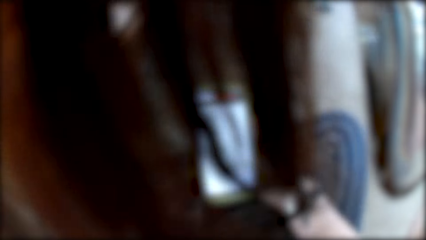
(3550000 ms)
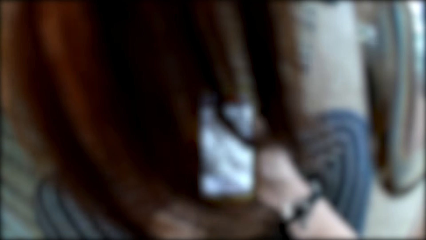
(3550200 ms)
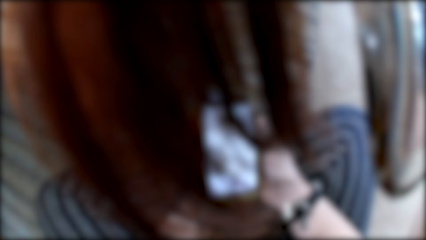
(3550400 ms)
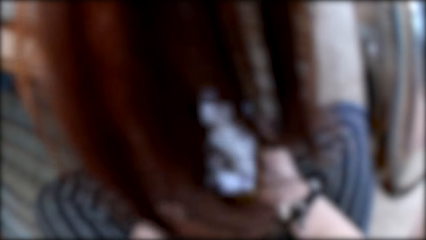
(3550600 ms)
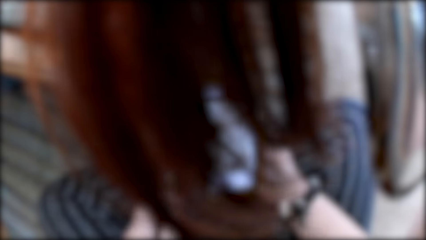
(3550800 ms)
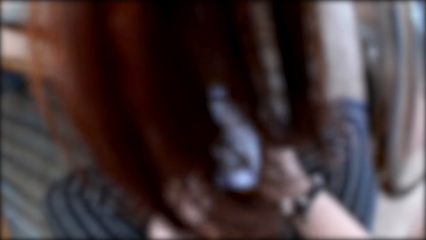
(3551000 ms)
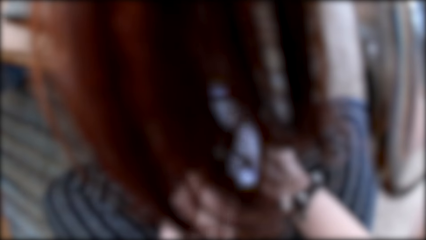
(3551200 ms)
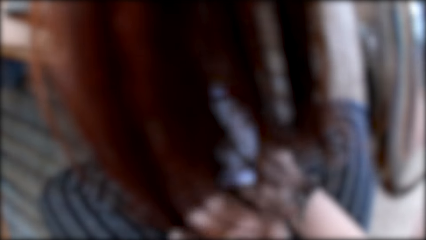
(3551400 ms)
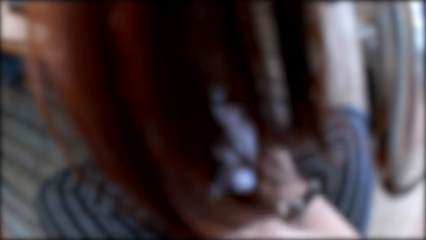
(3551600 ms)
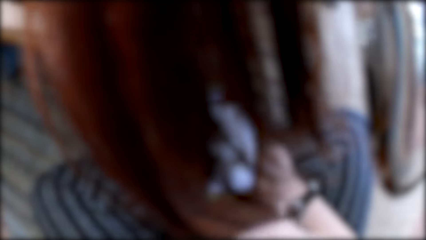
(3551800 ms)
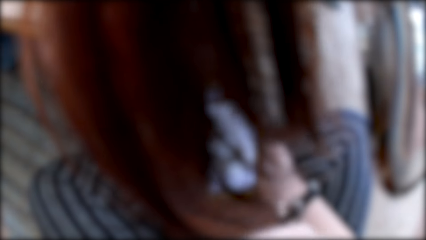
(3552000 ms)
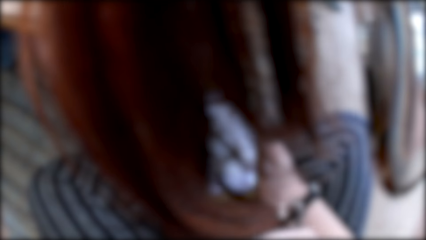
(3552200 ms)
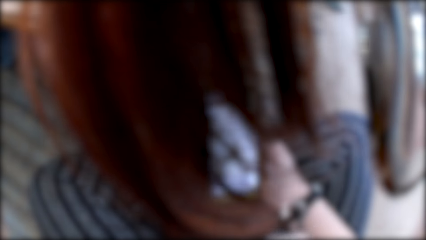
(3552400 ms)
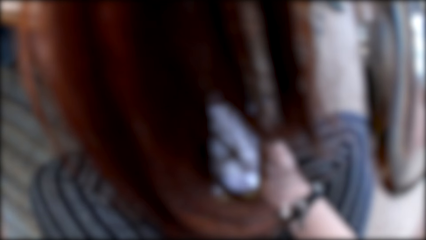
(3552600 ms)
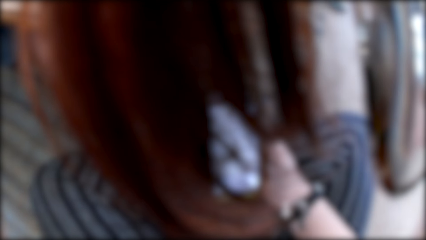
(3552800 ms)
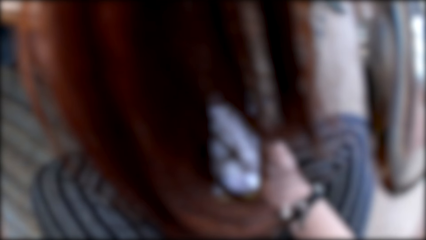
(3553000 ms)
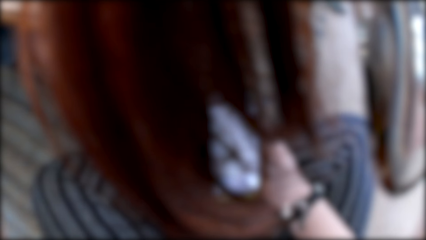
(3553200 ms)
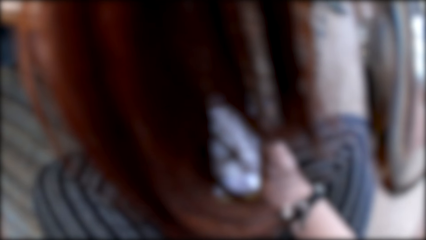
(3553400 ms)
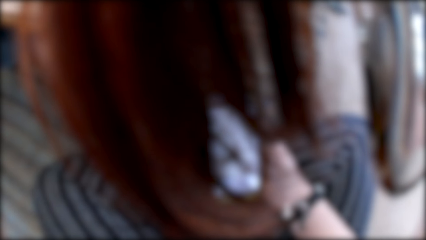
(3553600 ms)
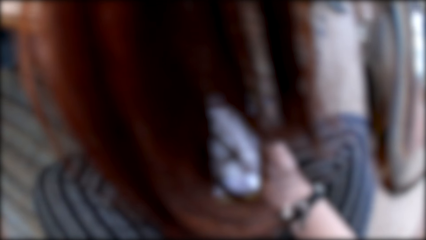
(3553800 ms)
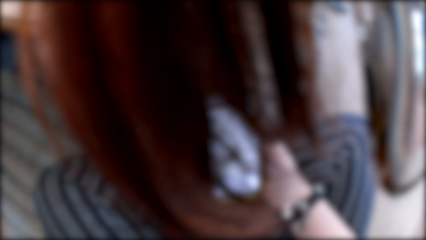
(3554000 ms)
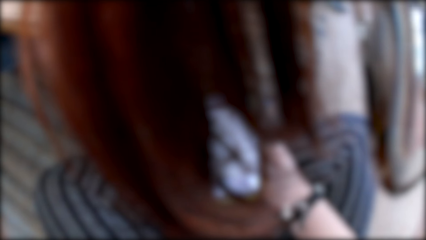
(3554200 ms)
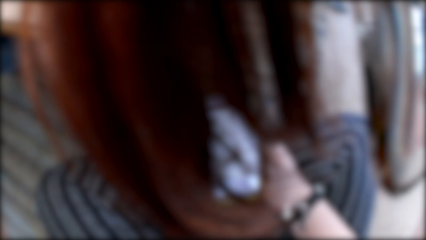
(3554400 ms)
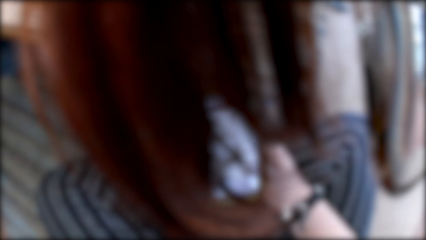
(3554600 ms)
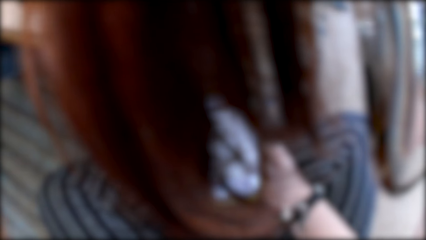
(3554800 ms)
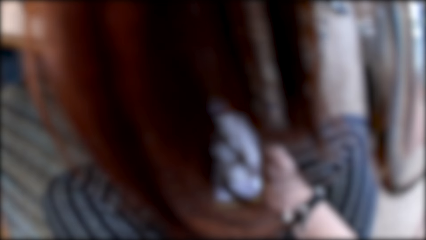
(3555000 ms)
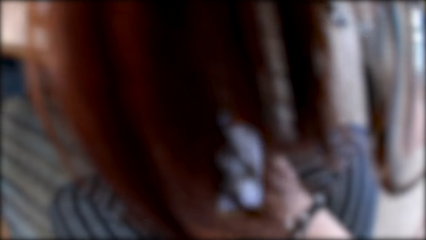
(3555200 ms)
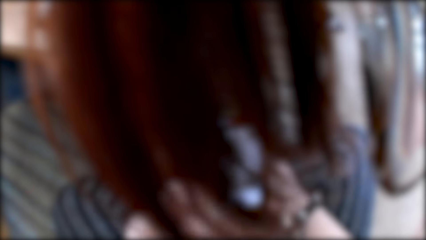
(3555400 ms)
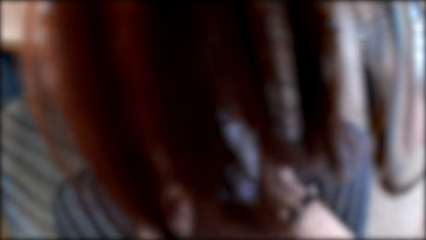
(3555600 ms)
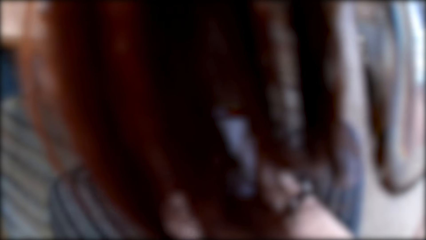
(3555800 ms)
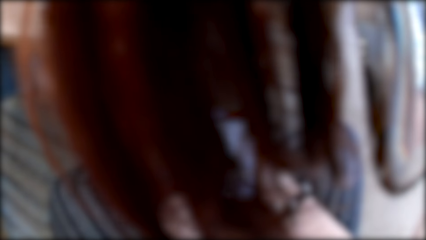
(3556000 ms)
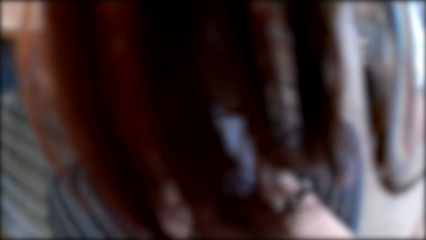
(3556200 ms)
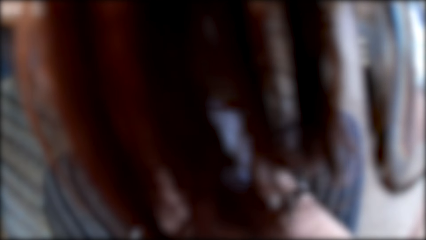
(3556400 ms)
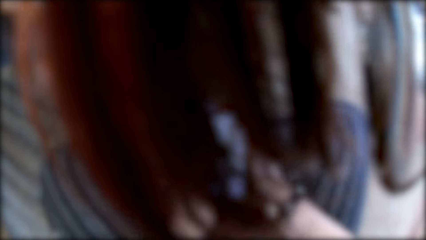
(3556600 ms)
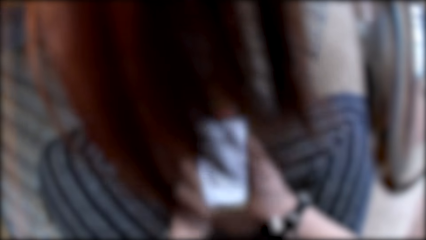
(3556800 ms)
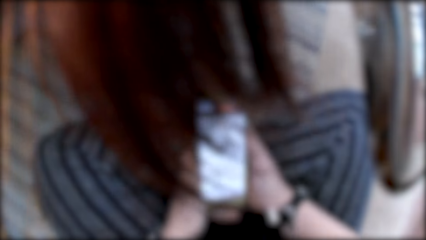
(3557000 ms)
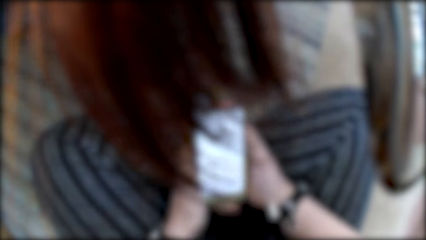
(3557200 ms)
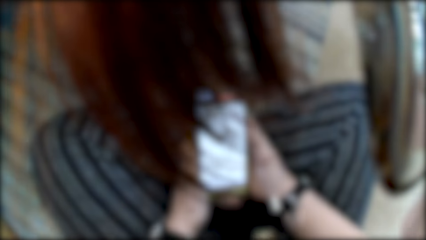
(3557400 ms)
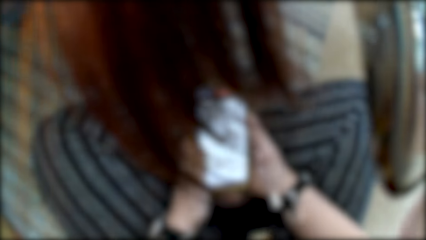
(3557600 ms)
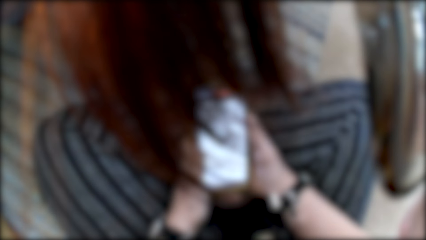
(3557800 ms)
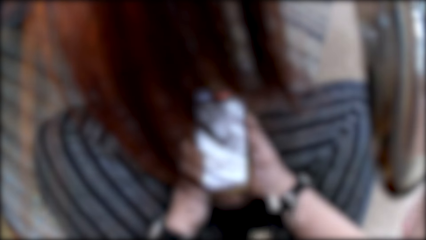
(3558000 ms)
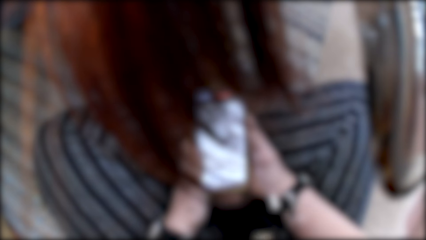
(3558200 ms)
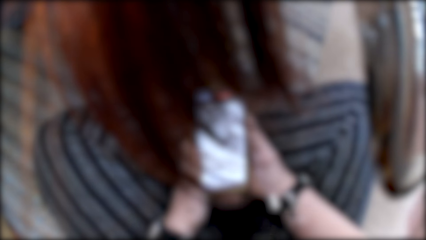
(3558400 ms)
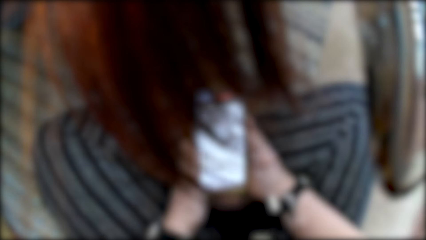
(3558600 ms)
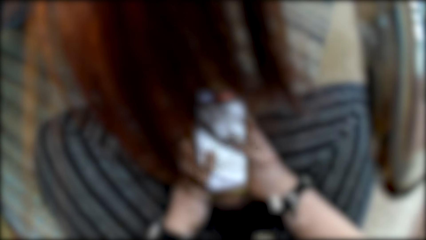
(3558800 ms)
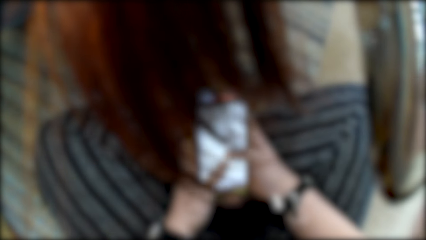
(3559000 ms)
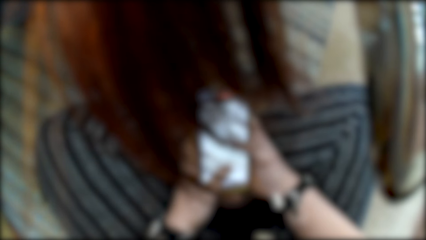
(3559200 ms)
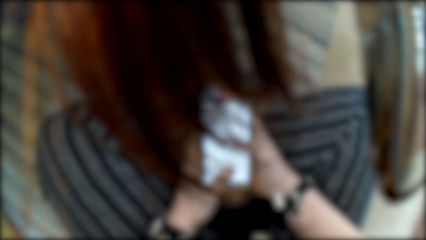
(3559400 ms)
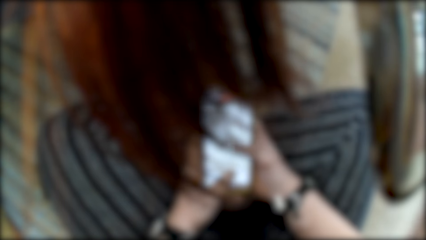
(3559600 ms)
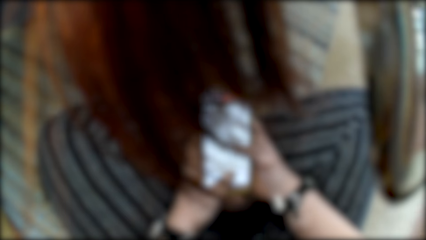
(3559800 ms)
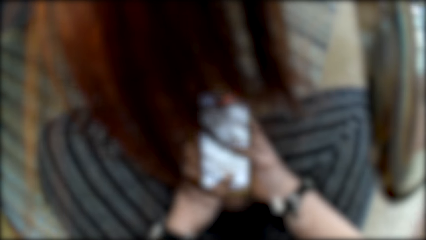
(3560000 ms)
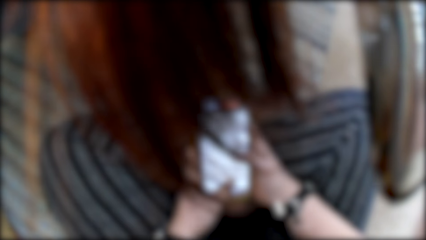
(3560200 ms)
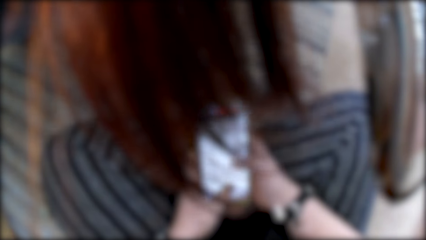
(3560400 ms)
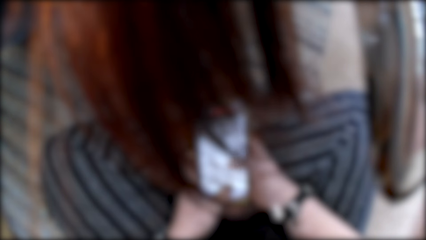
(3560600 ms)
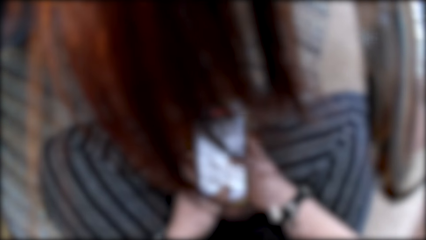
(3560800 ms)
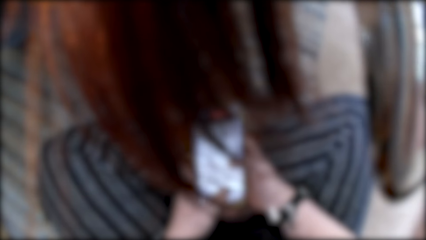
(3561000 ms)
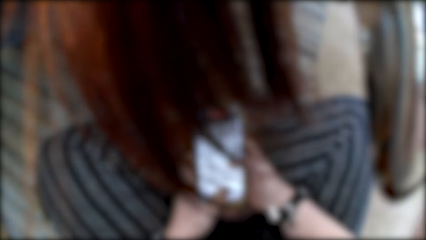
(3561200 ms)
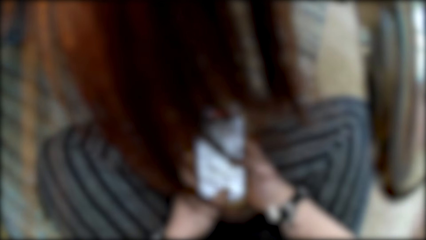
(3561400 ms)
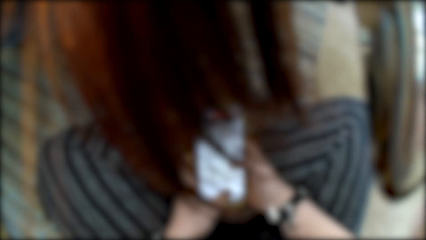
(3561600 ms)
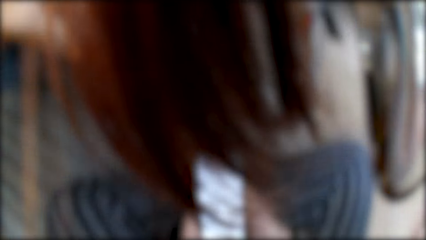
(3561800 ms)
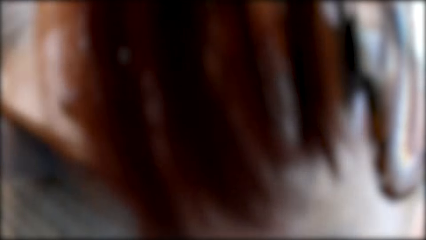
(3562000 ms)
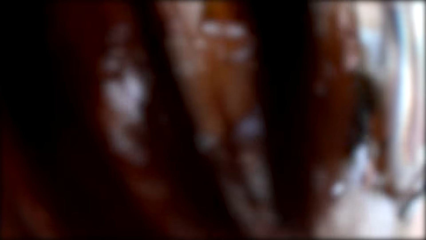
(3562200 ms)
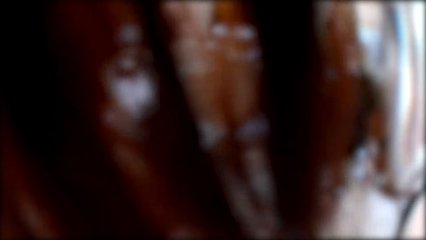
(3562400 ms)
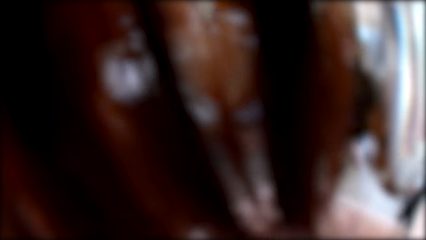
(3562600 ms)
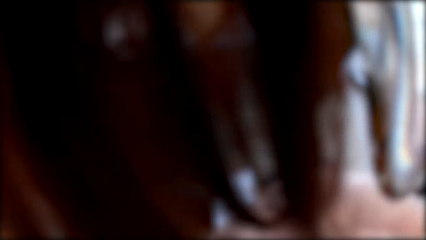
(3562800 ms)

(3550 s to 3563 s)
The camera wearer operates a phone.

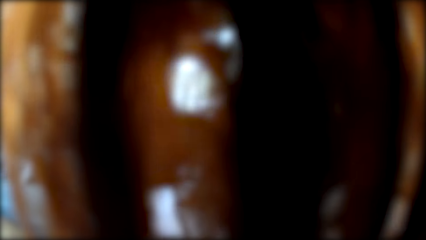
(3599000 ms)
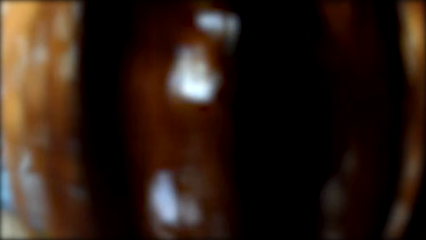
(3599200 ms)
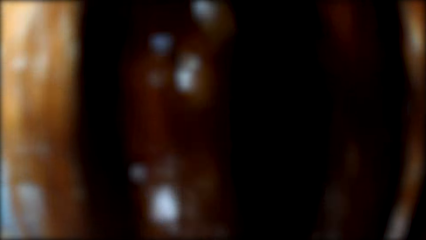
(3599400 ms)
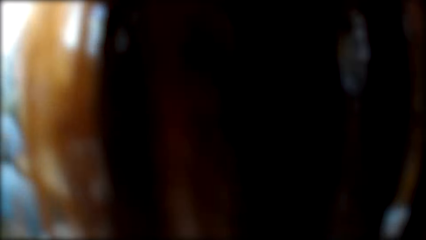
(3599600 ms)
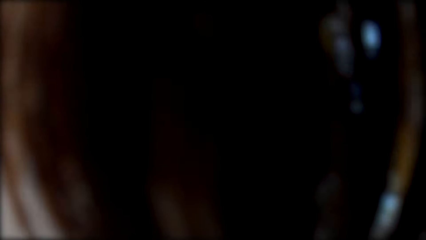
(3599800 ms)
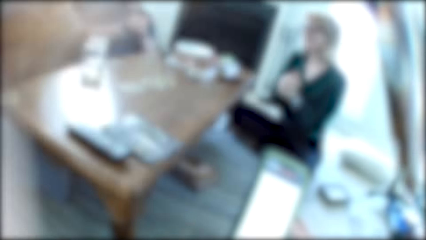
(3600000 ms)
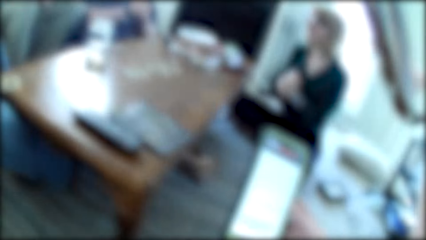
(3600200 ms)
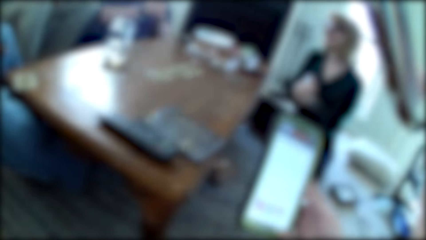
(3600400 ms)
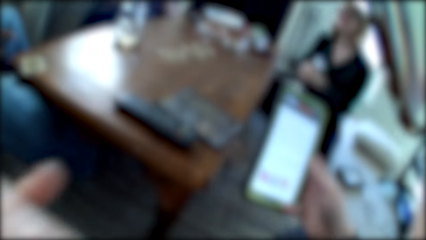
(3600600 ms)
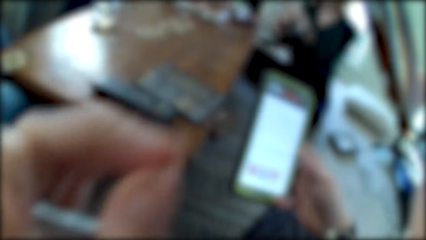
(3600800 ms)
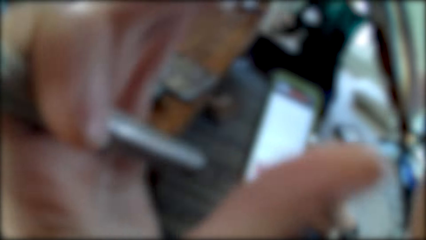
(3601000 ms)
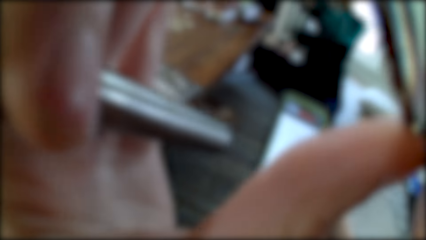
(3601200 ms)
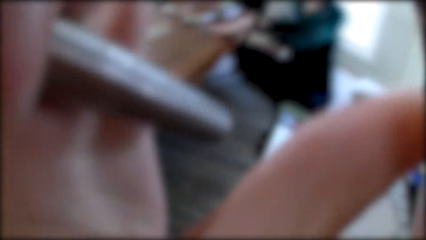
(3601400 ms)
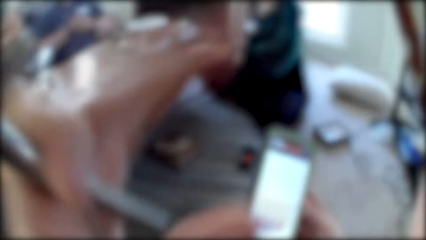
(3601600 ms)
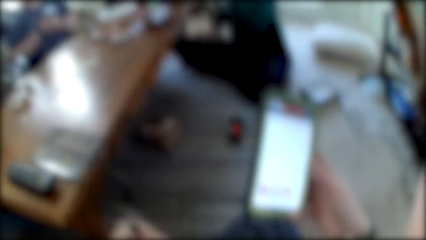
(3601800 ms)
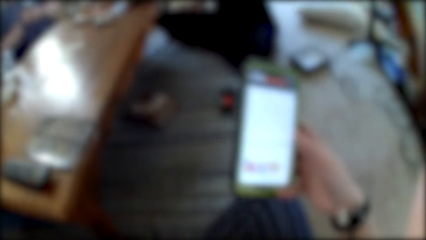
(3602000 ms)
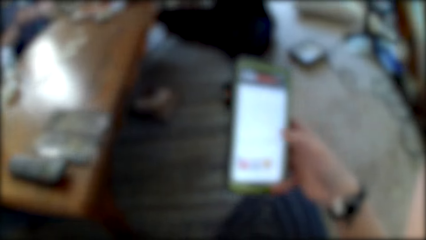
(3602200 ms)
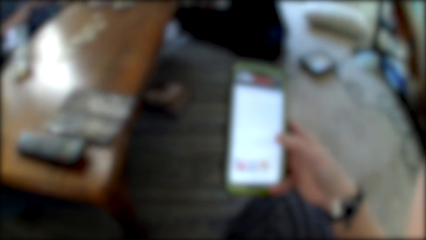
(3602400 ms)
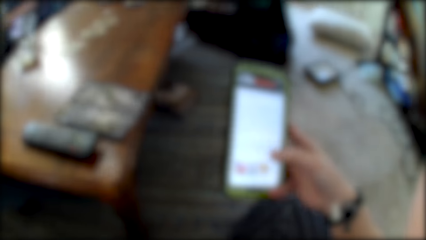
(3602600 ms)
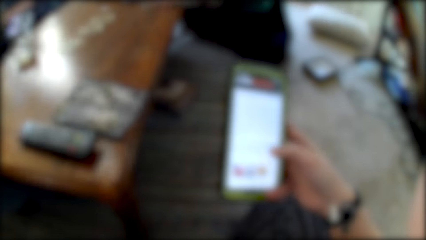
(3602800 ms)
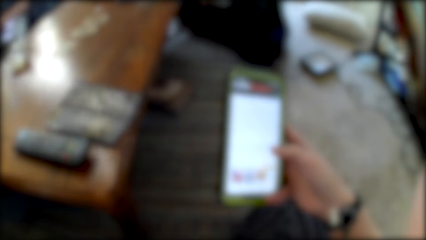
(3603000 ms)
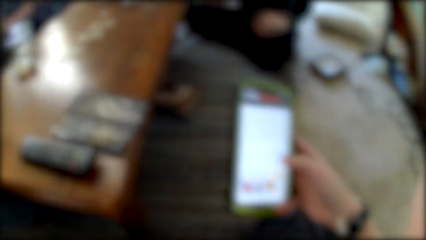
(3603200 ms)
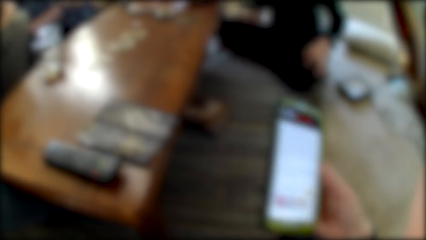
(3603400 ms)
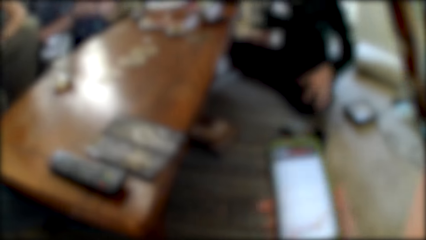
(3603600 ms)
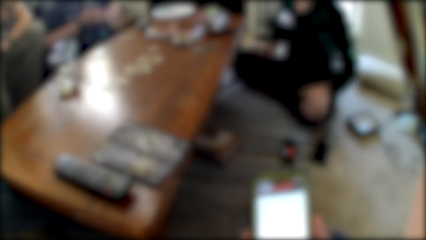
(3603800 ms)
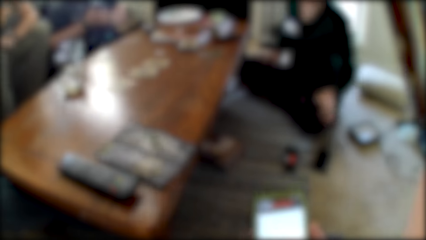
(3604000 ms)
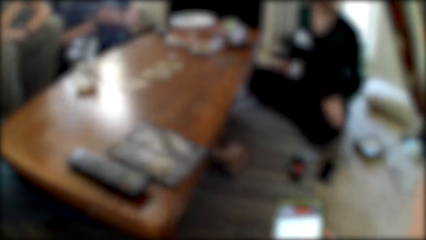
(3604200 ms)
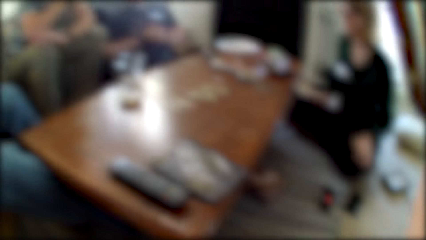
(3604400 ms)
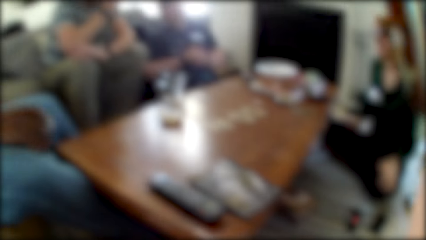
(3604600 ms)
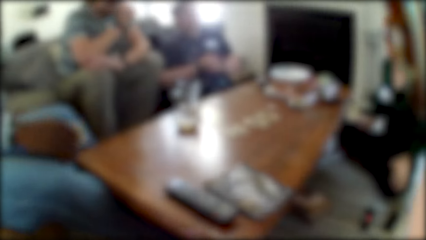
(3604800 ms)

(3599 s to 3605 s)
The camera wearer lifts his hand with a pen on it. He aligns goggles with a hand. He swipes over the phone. A woman rubs her hand on her thigh.
